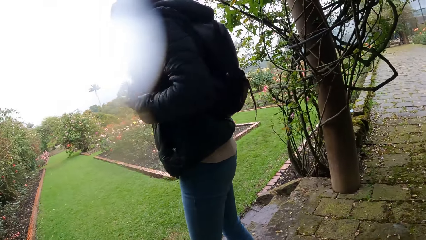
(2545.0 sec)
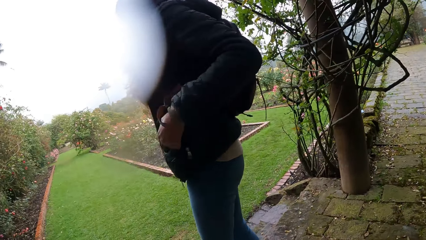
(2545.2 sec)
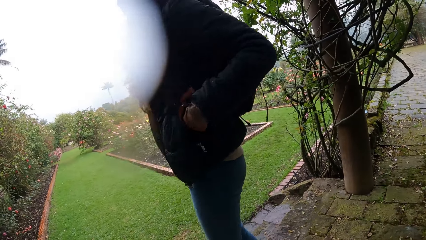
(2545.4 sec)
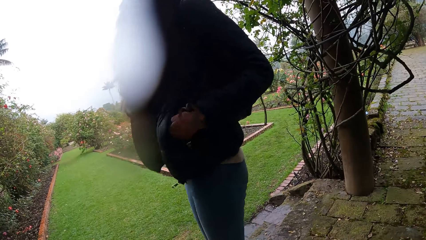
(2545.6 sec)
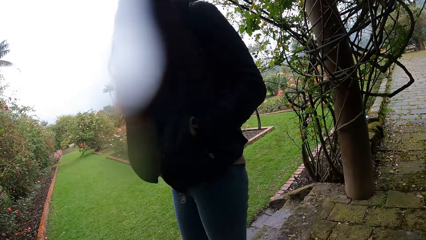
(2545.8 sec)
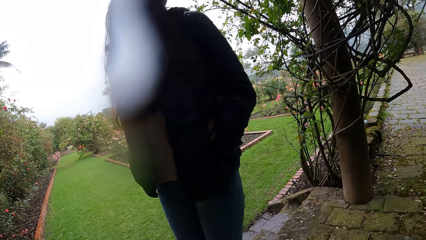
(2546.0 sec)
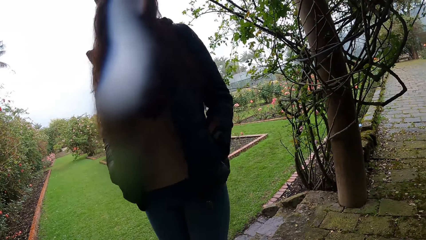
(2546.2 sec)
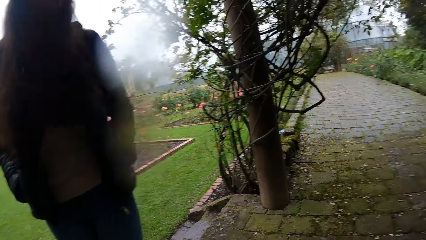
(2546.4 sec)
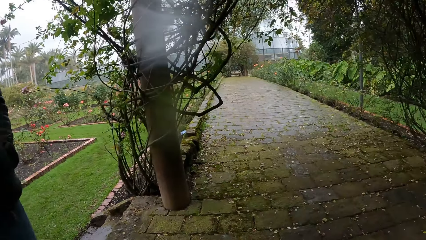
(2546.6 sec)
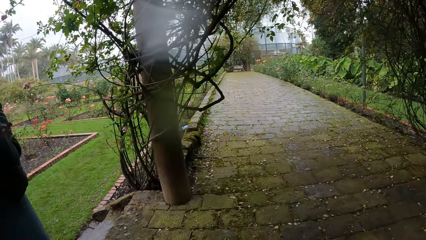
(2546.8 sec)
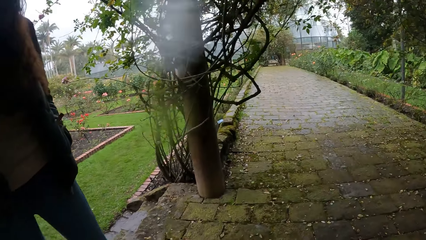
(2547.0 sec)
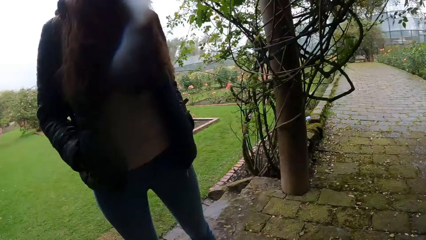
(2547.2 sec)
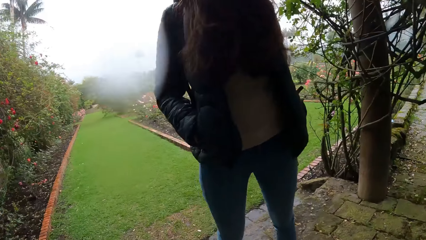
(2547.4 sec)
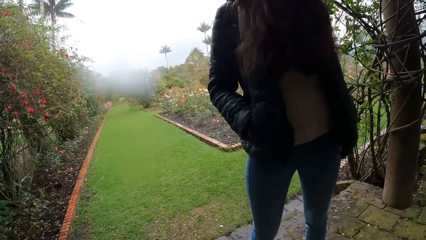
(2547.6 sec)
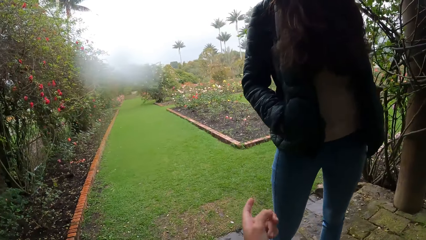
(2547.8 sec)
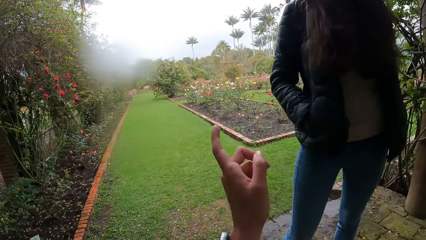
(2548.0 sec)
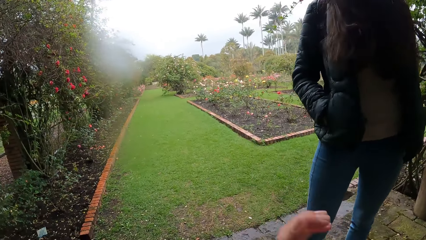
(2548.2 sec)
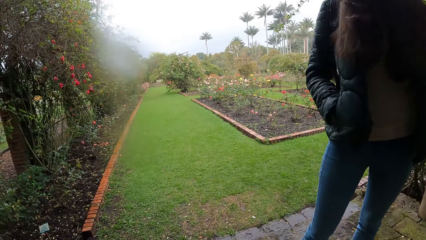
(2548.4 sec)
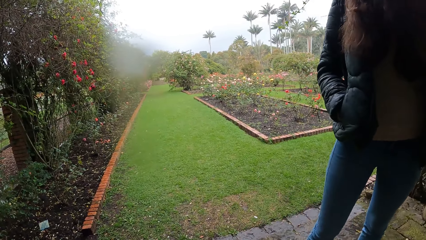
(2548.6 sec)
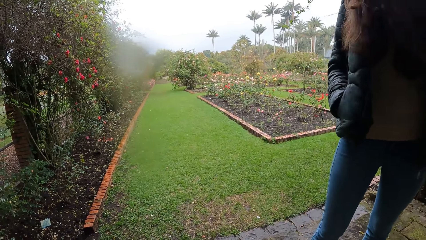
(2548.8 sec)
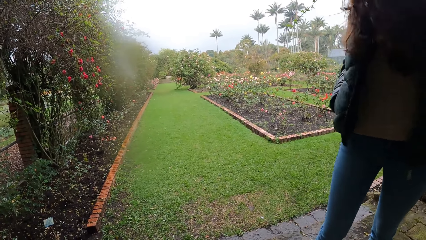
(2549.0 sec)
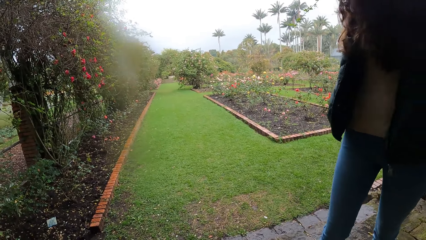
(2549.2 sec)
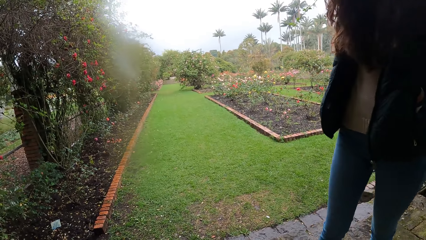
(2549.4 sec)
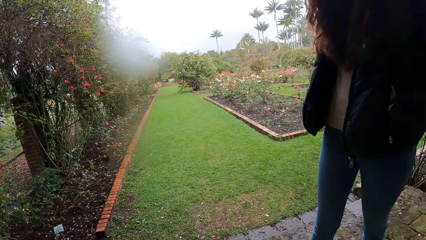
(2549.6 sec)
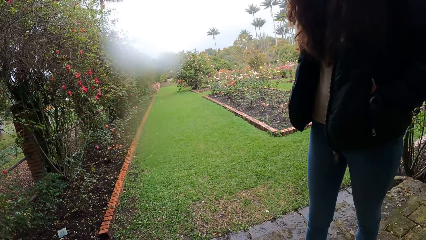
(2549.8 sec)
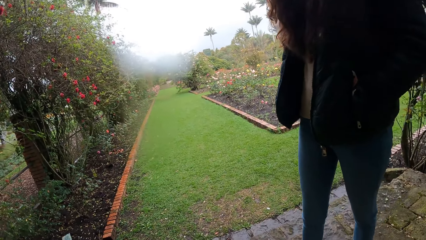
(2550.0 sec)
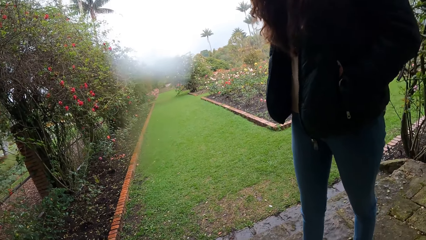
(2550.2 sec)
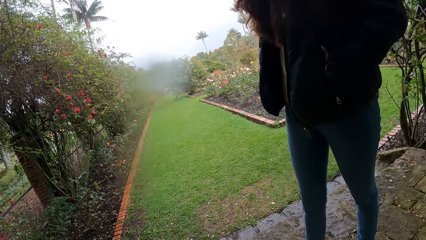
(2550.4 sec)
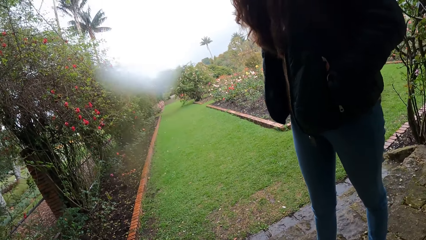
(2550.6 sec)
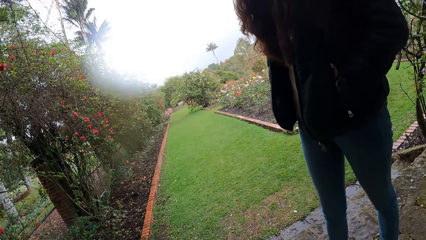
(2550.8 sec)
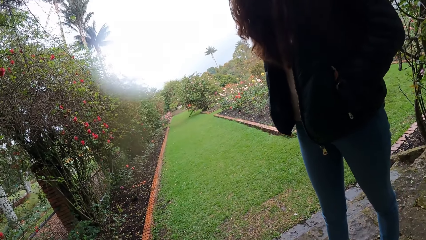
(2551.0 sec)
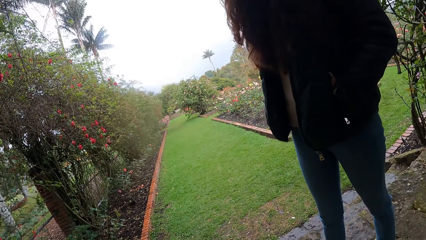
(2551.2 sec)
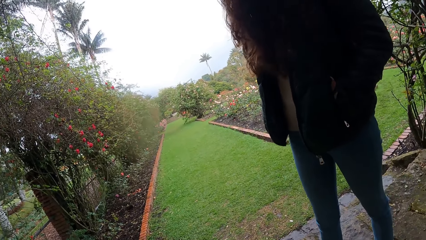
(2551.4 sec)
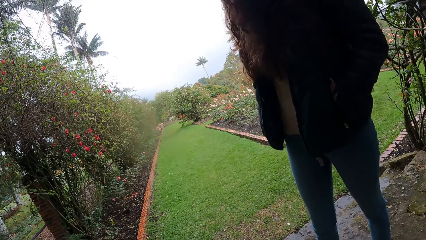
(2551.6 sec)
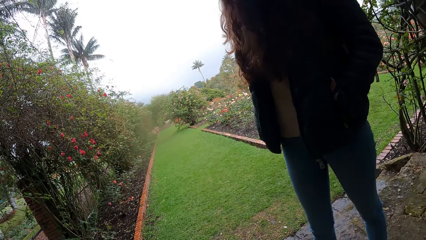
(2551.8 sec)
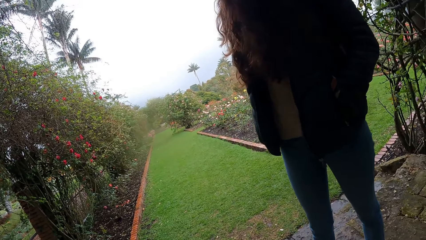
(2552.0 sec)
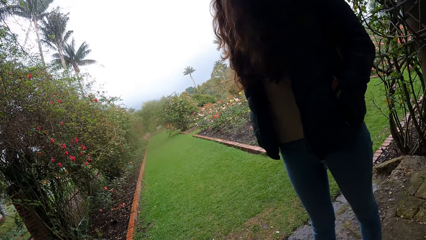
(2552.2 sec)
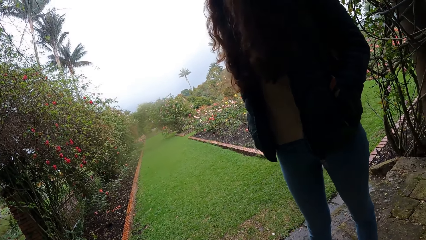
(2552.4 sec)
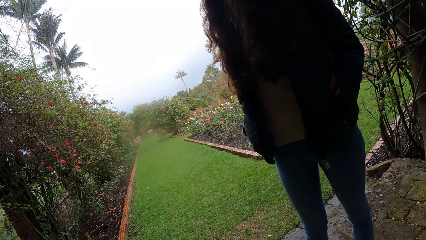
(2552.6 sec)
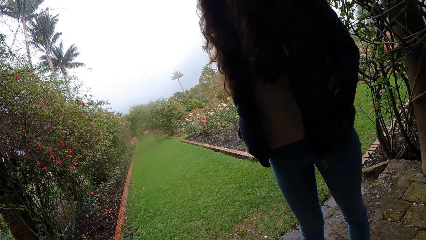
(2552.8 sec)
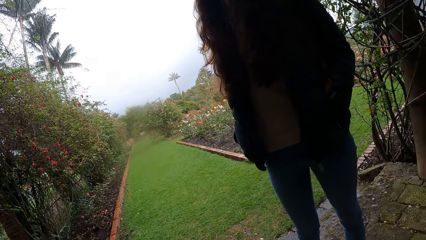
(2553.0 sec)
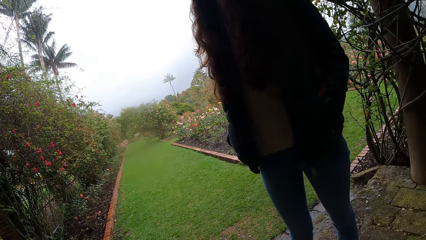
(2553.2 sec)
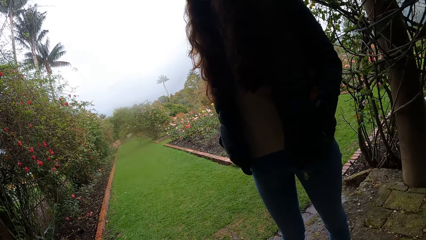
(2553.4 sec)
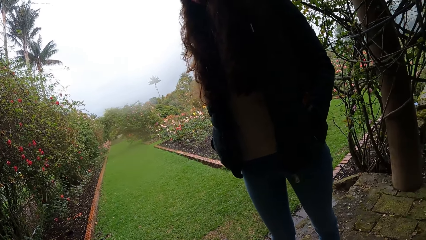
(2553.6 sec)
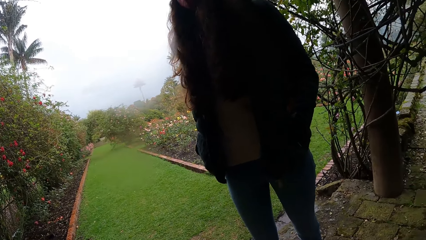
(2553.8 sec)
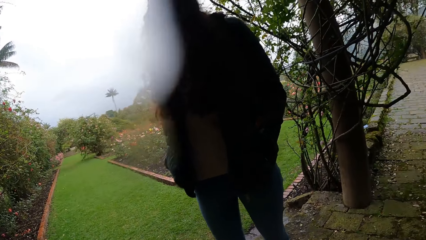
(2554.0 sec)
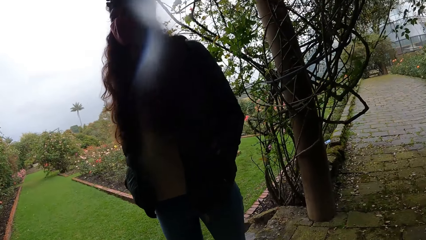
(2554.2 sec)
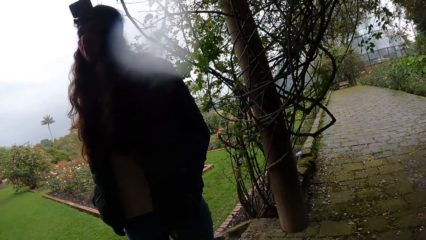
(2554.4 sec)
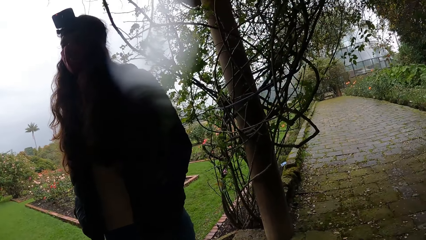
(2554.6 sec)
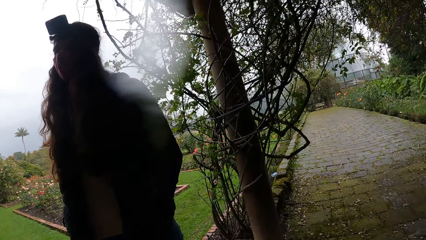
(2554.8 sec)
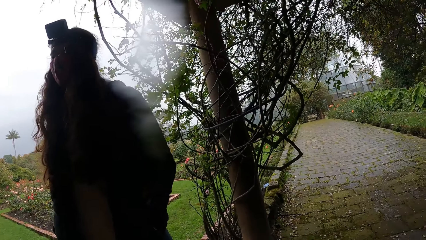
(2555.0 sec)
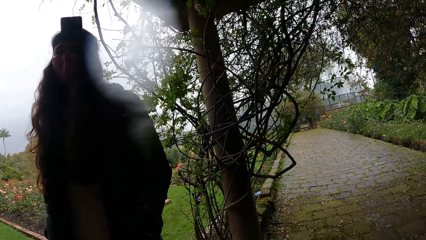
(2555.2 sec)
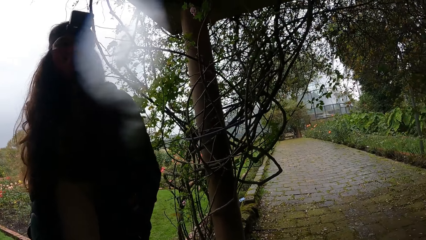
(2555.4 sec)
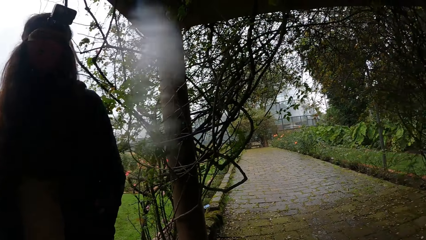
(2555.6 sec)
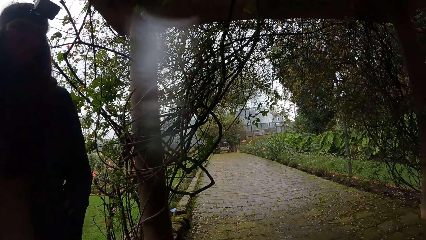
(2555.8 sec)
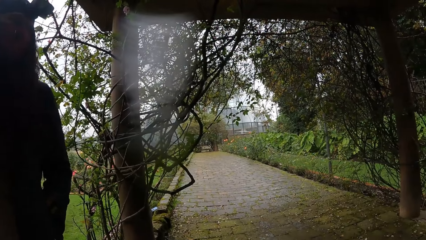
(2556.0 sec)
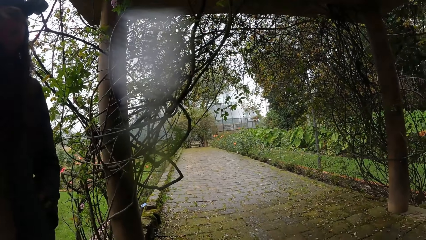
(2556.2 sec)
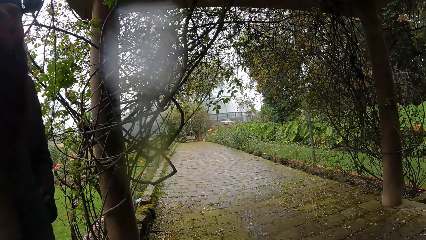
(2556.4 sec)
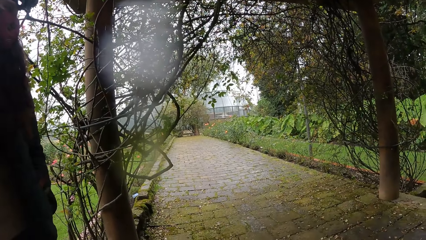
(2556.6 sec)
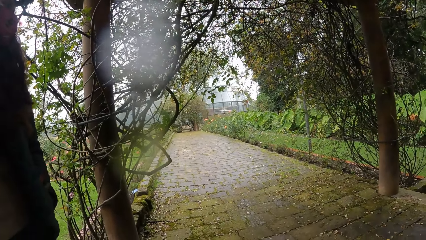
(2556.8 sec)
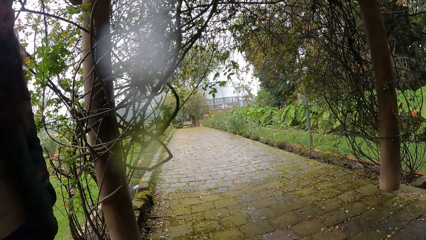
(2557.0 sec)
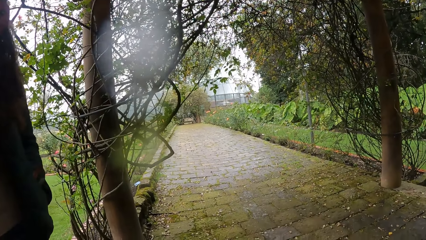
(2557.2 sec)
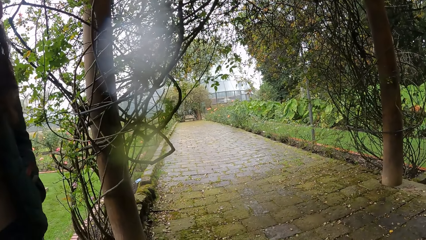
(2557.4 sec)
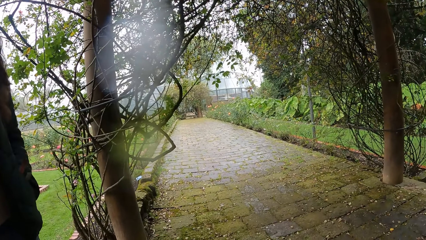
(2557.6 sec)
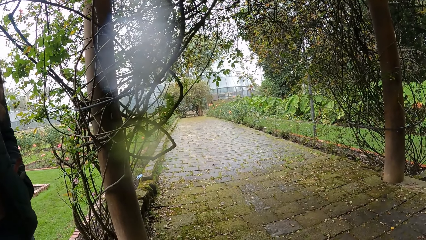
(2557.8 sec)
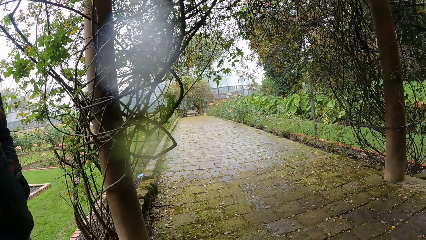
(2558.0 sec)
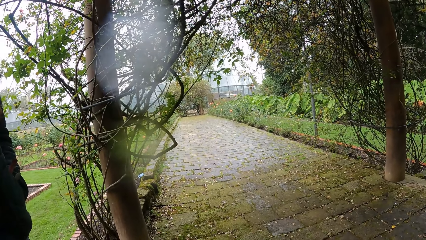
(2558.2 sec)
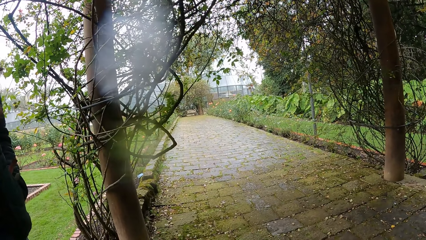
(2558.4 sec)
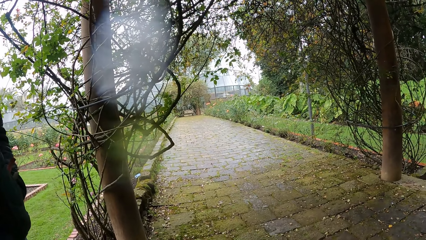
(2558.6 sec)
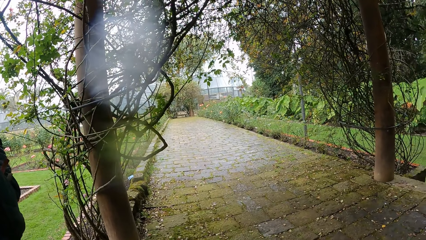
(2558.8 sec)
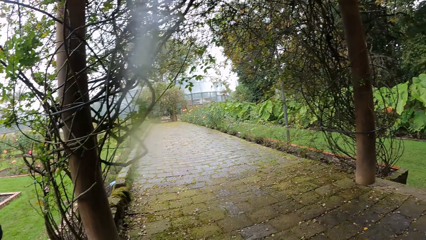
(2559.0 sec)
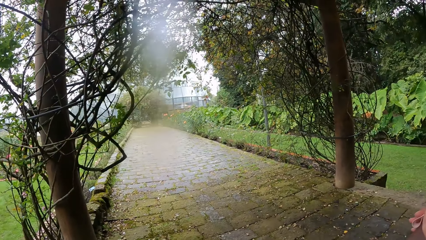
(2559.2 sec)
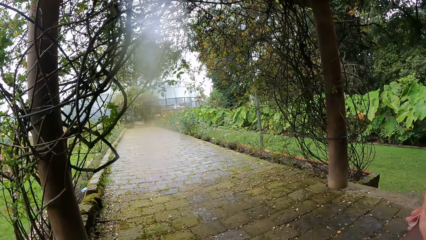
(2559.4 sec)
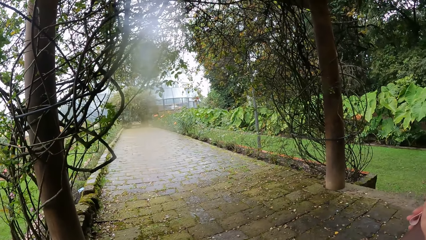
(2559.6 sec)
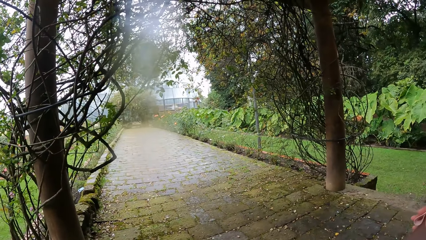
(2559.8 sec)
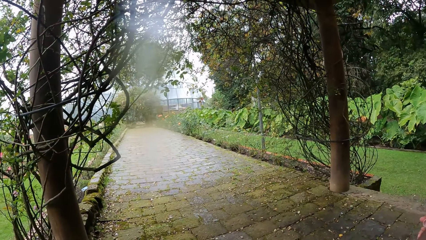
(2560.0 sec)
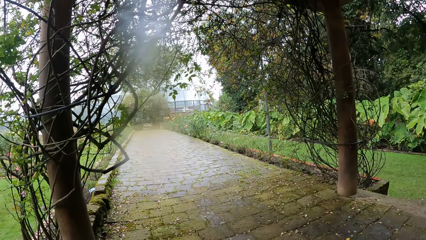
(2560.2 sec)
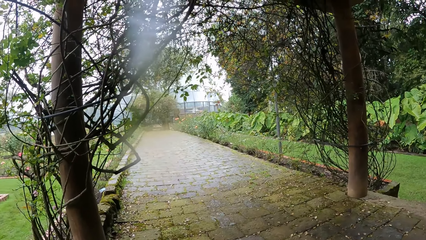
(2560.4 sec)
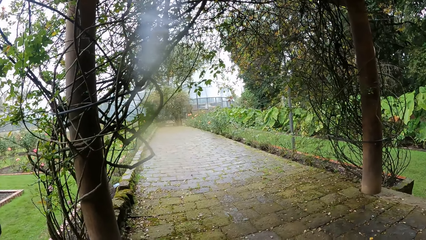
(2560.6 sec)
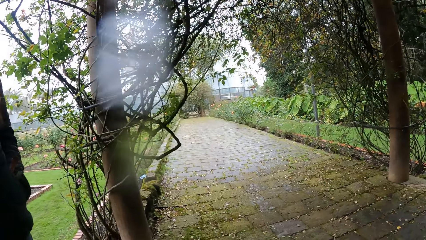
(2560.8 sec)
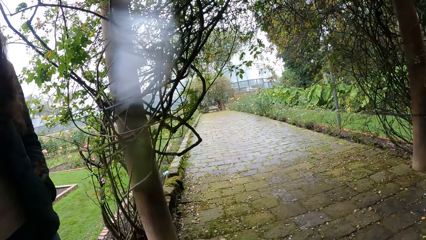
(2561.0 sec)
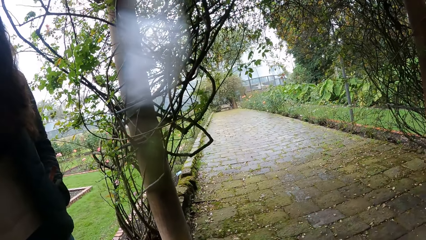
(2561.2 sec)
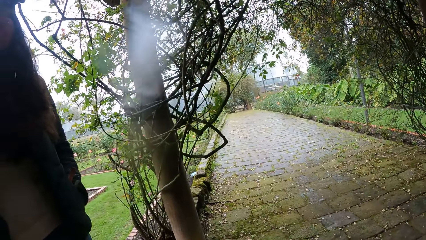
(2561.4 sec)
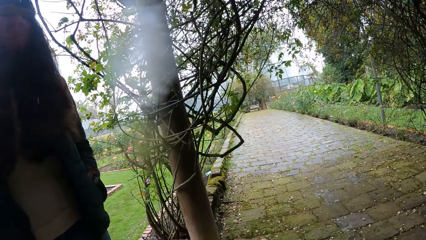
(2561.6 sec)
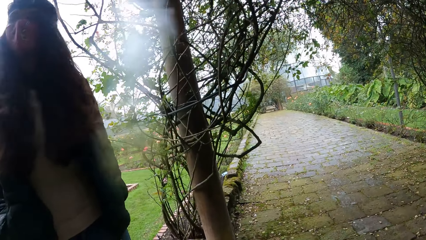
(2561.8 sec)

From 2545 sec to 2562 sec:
The camera wearer looks around. A person stands.
